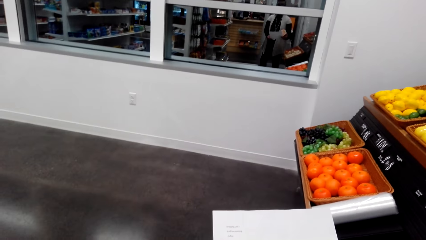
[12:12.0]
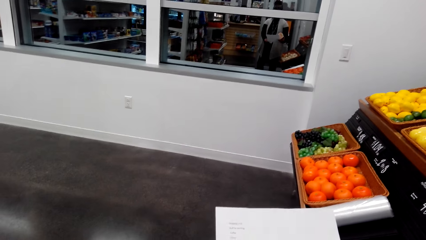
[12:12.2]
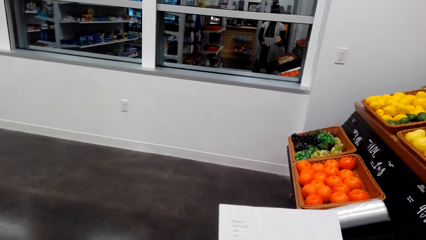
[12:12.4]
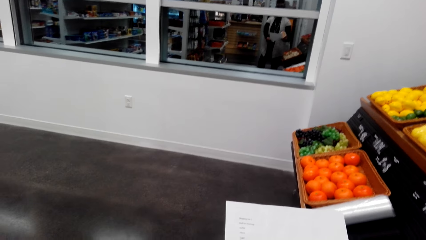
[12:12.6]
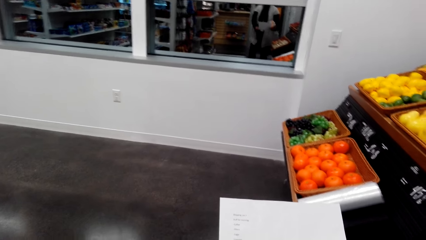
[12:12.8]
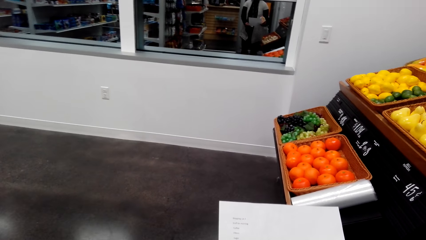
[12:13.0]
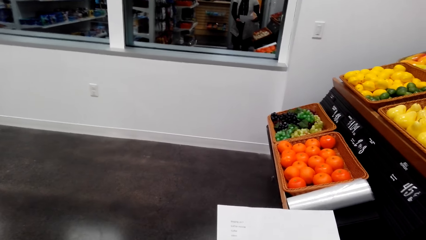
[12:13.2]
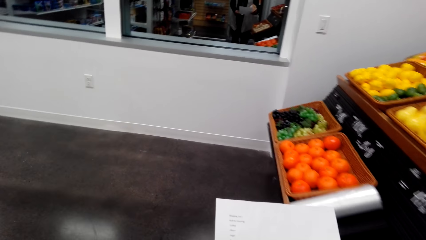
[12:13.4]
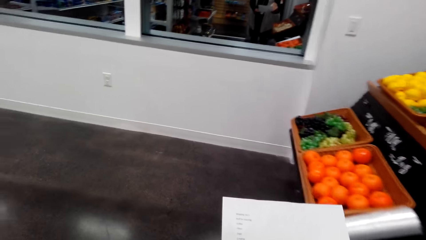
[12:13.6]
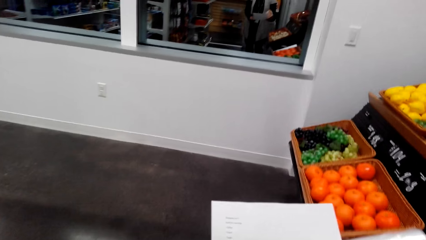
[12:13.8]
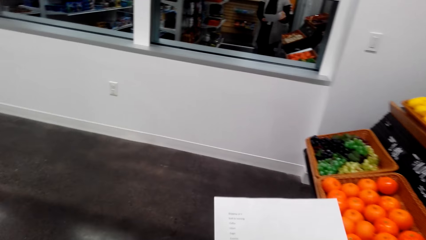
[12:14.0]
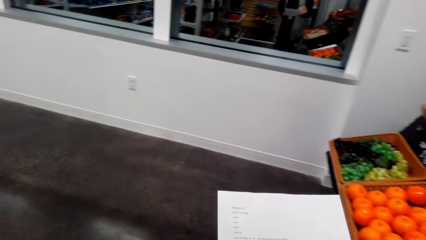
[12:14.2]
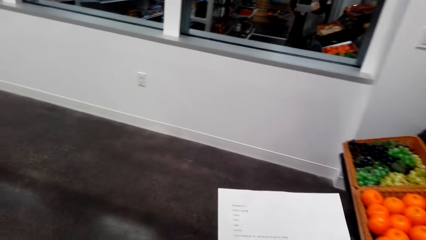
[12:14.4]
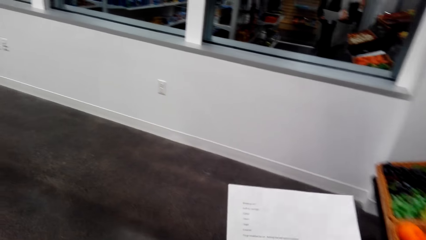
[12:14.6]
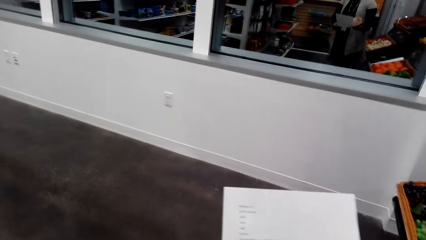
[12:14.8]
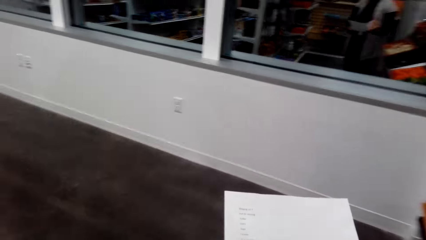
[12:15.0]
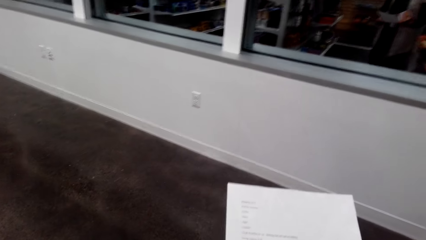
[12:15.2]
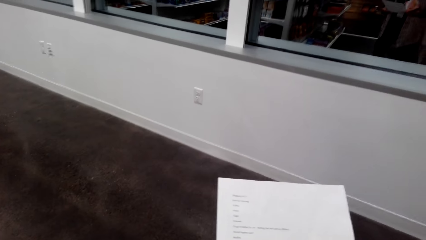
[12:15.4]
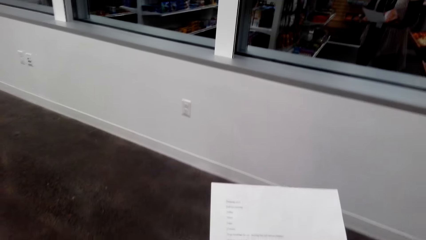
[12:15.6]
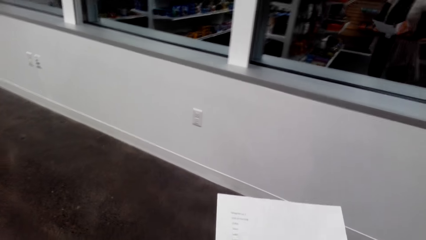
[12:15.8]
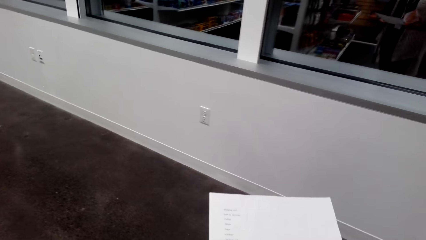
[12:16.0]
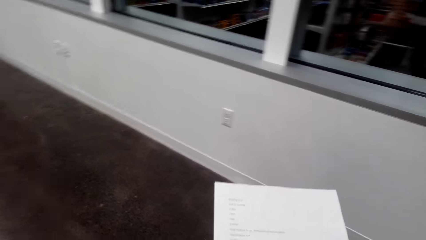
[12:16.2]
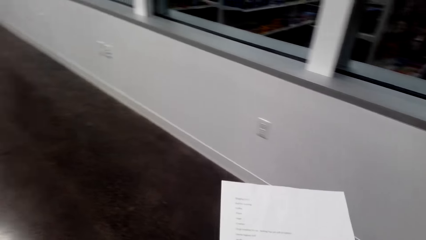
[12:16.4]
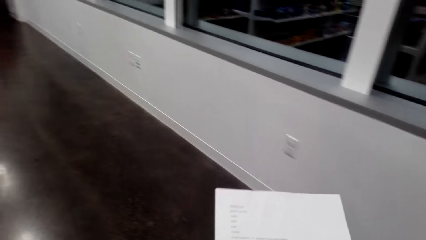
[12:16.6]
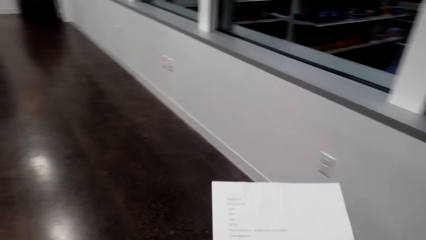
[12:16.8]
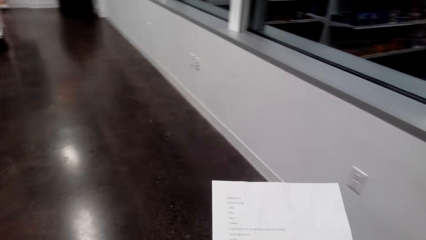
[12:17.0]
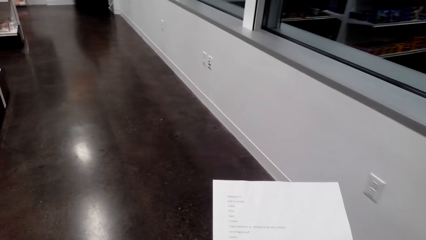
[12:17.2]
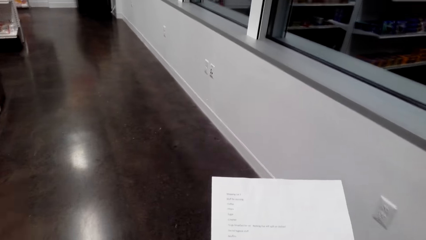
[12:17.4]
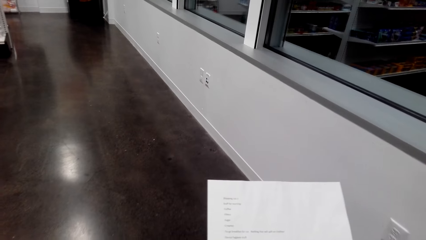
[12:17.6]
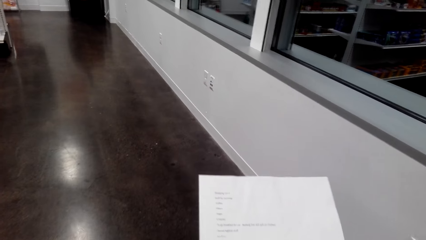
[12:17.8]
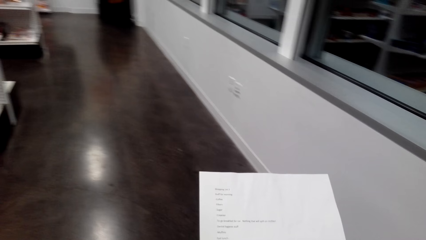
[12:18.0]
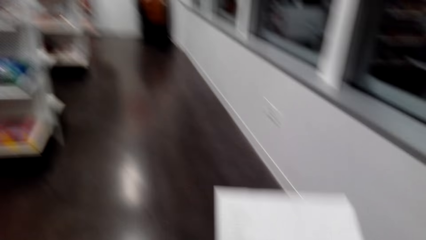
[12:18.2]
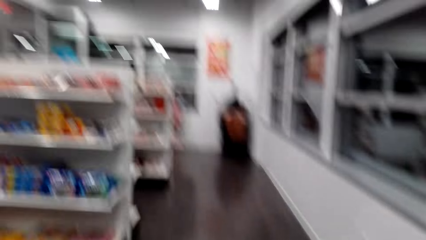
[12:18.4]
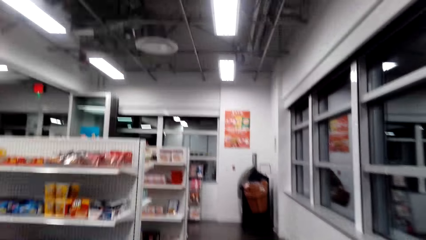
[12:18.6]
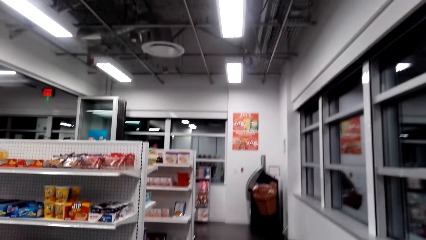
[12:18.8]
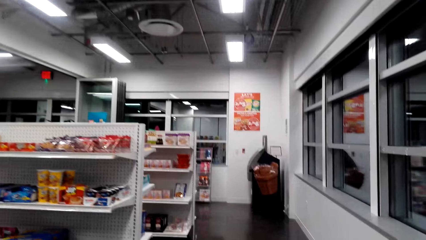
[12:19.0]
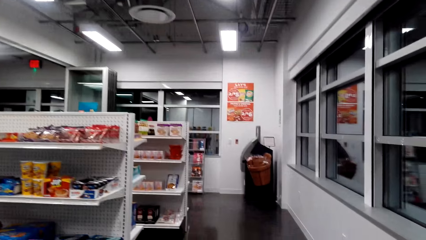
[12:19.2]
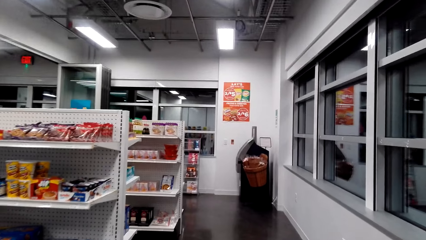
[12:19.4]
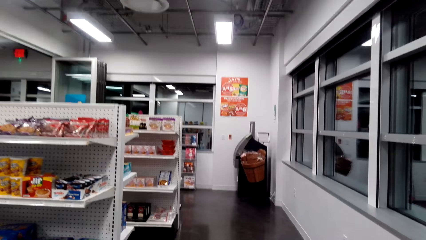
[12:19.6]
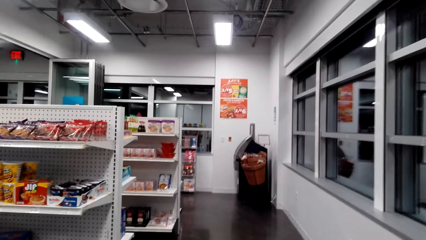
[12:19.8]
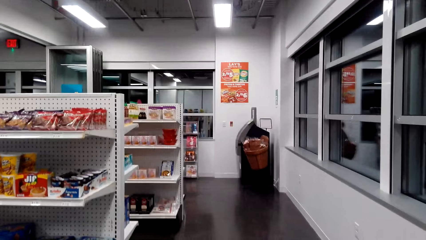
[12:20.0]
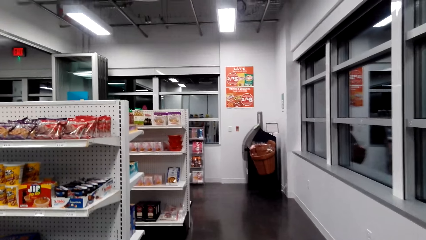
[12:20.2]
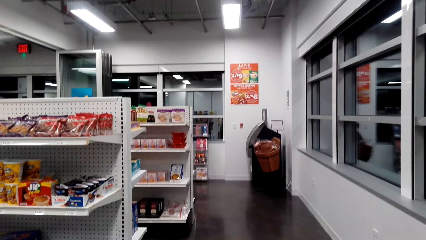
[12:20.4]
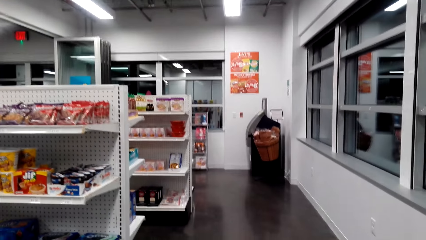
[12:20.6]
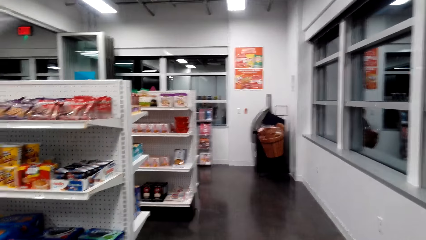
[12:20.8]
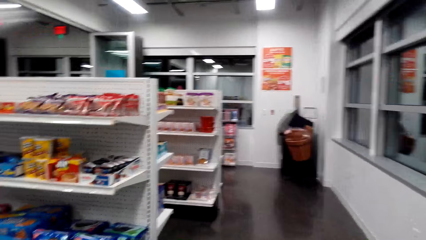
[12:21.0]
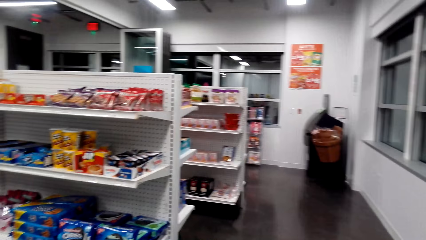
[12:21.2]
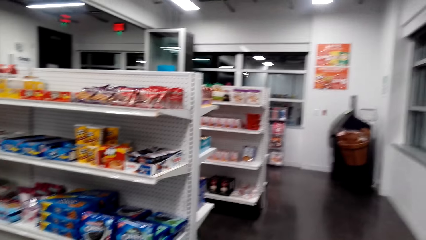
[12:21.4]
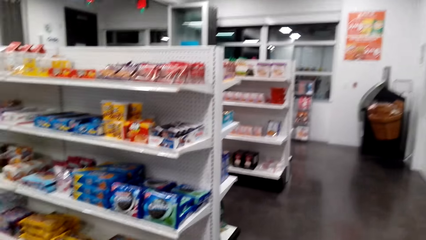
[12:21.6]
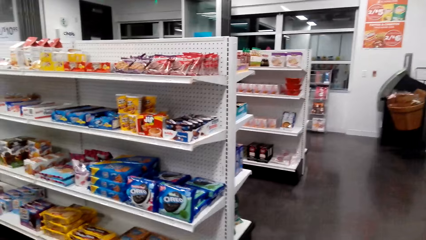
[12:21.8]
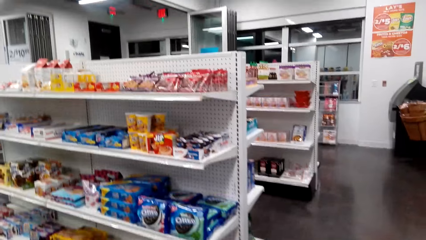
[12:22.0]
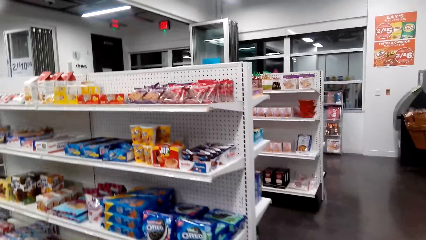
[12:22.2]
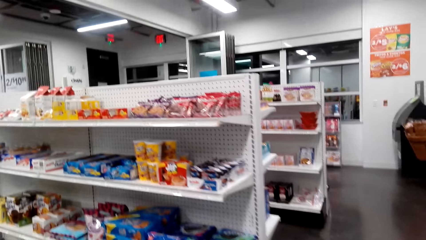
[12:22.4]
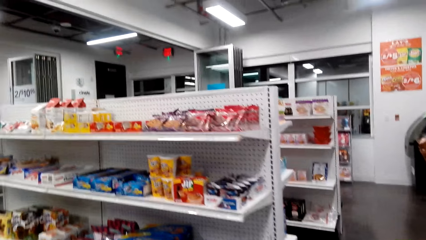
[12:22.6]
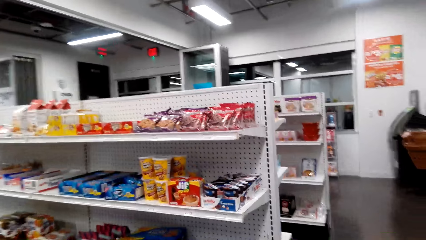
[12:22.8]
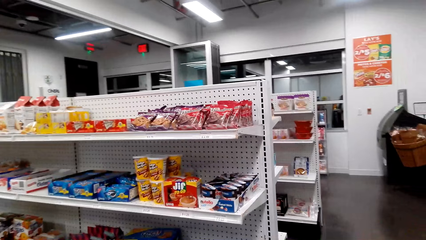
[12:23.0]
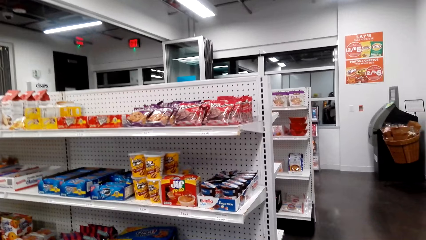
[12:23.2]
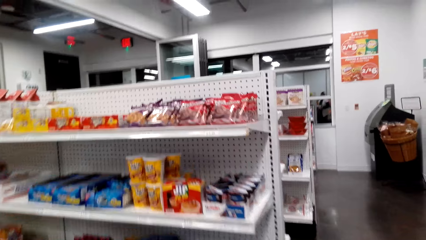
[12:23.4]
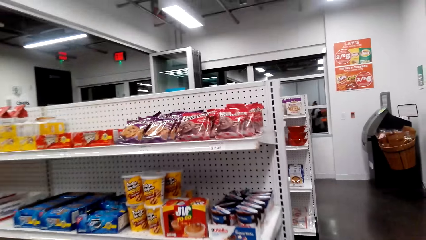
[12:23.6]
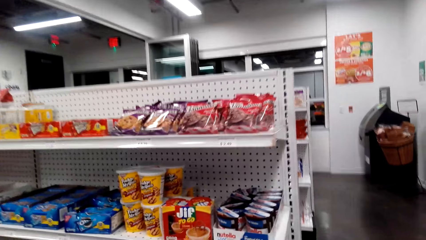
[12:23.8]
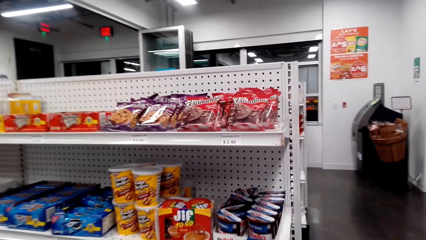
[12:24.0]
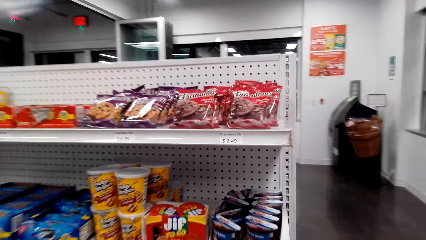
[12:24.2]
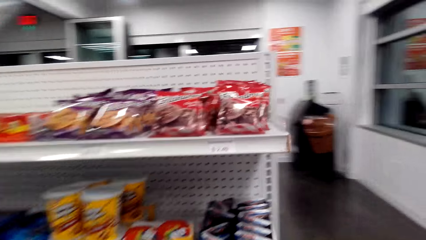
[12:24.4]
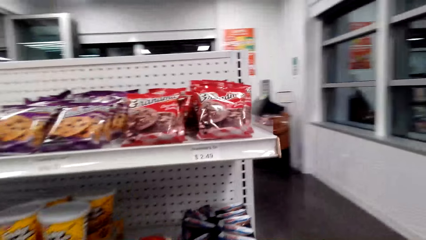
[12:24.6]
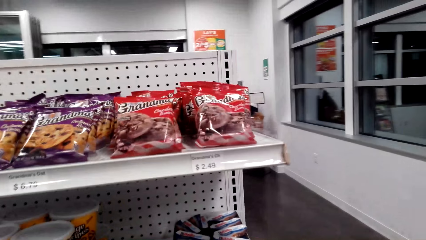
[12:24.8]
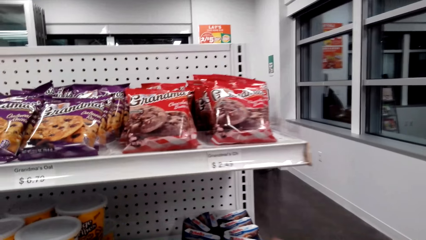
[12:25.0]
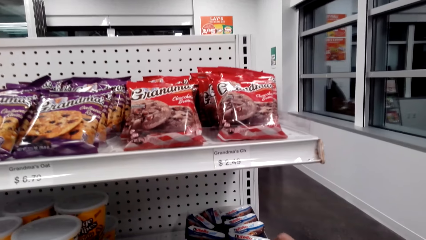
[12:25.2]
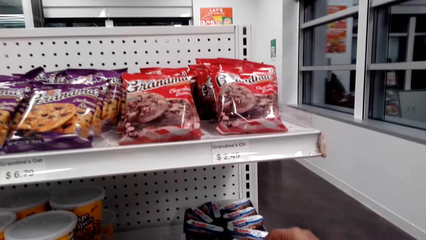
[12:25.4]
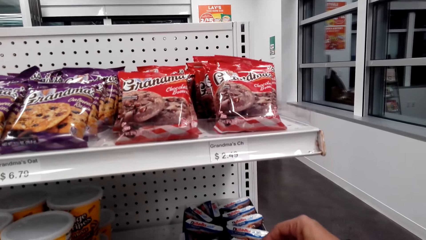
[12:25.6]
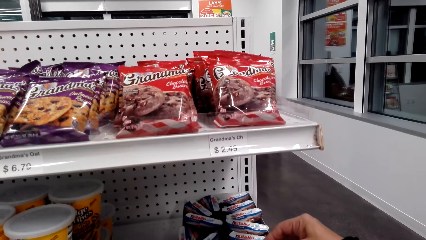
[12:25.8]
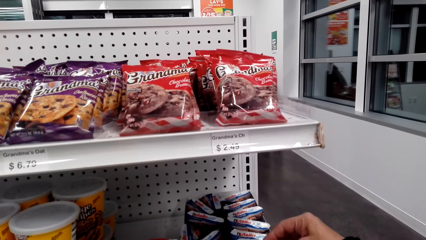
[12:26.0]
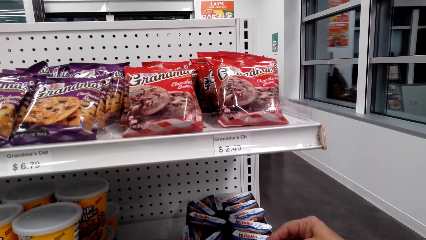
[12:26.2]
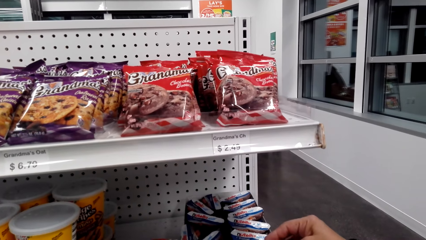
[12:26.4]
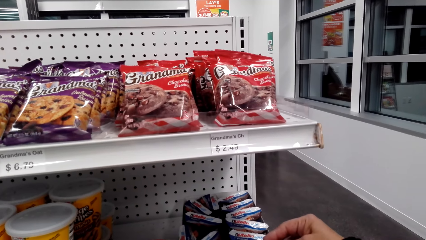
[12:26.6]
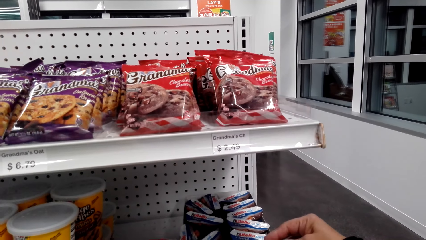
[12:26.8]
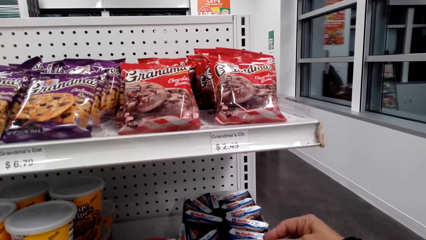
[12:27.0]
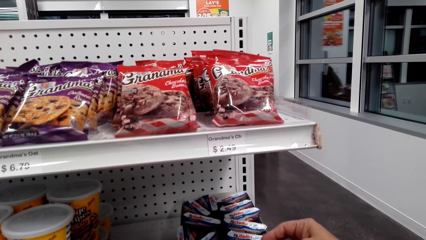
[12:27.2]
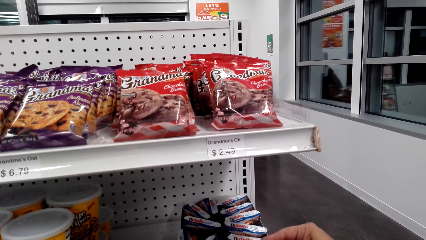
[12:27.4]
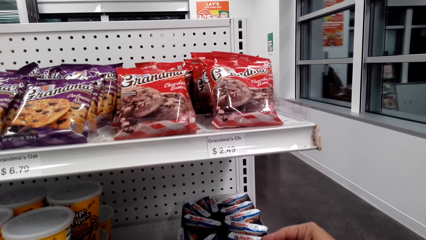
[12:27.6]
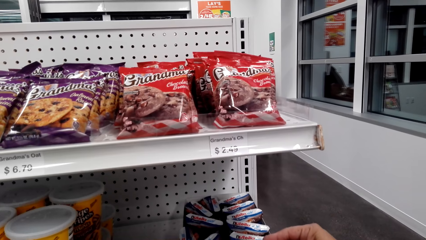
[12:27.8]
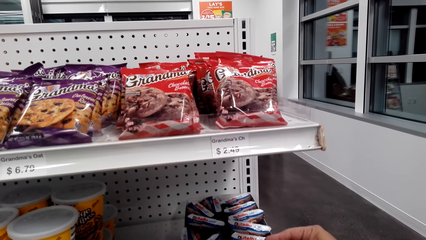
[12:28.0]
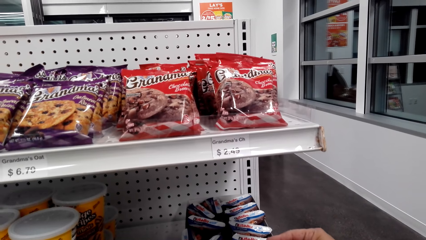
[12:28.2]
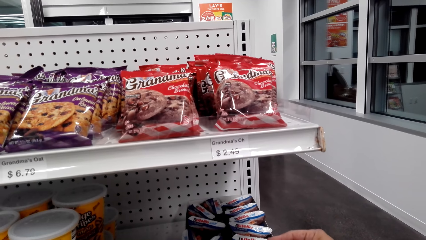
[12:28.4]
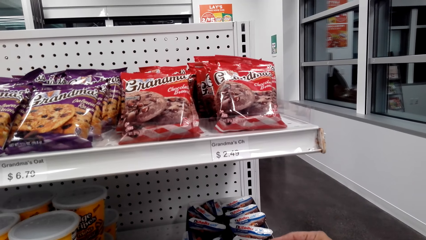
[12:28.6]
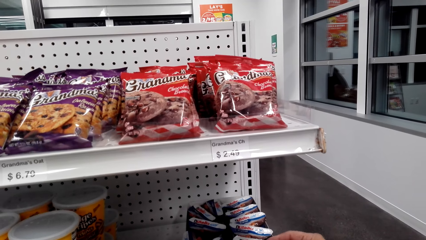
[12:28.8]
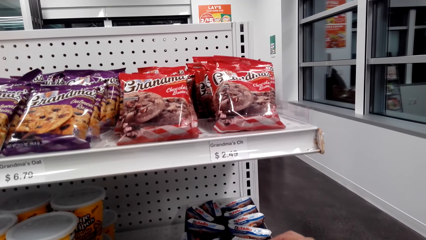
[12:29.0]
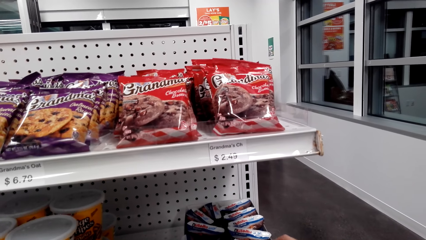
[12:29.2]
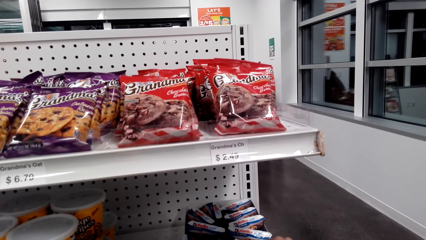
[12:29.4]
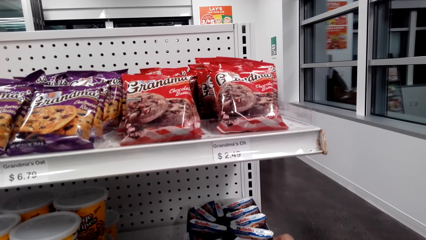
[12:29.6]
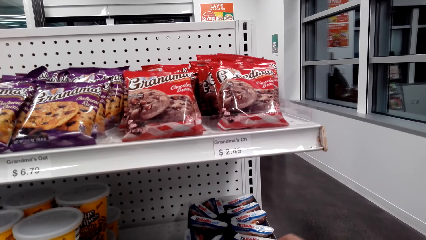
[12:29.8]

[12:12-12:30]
The camera wearer reads the shopping list. They walk around the supermarket shelf. They look at items on the shelf. They pick a Nutella nut from the supermarket shelf.
